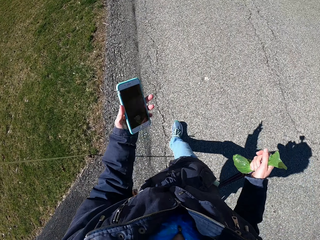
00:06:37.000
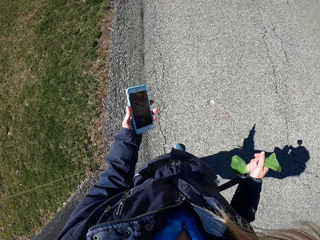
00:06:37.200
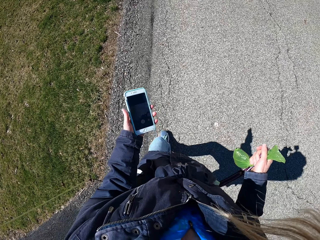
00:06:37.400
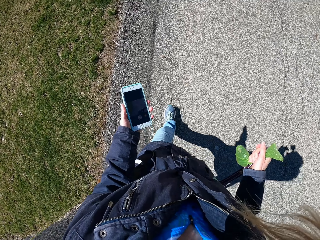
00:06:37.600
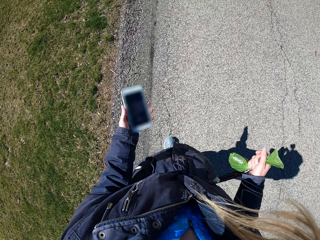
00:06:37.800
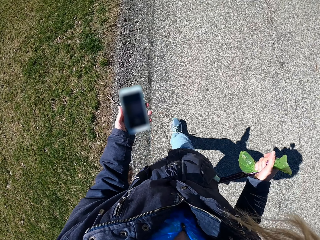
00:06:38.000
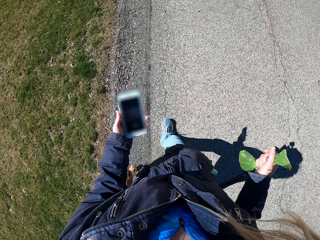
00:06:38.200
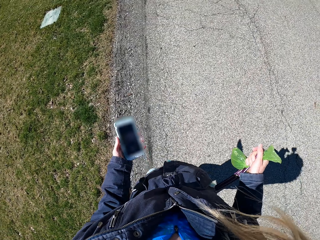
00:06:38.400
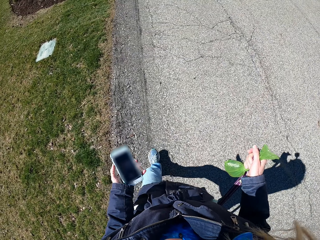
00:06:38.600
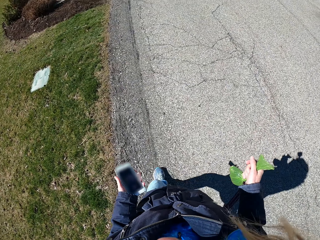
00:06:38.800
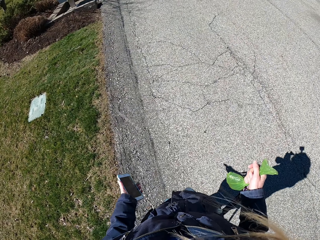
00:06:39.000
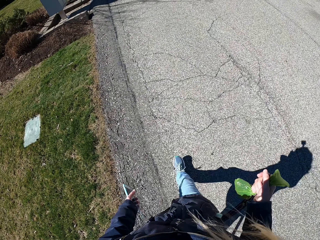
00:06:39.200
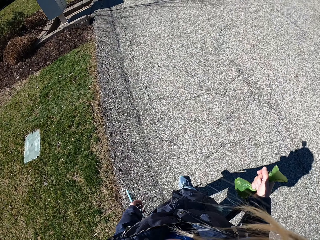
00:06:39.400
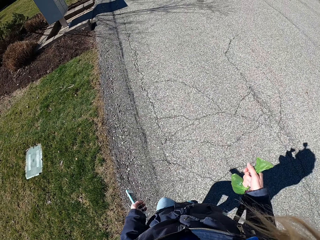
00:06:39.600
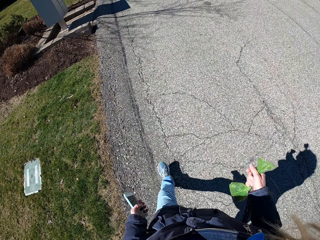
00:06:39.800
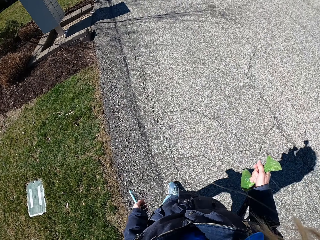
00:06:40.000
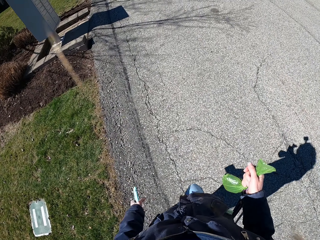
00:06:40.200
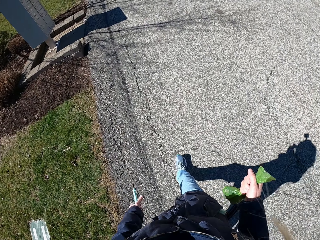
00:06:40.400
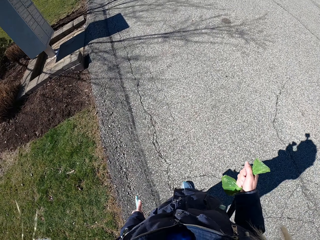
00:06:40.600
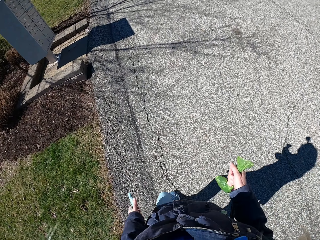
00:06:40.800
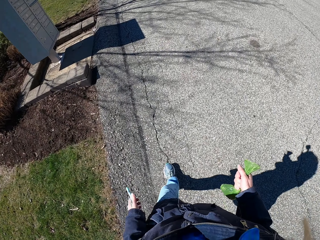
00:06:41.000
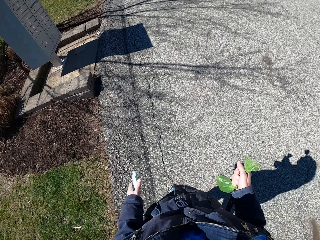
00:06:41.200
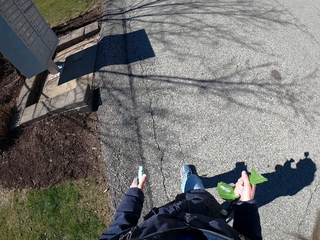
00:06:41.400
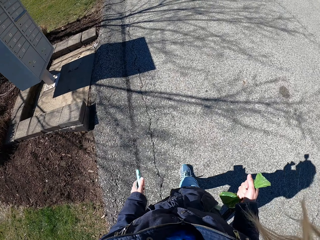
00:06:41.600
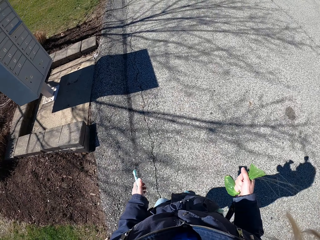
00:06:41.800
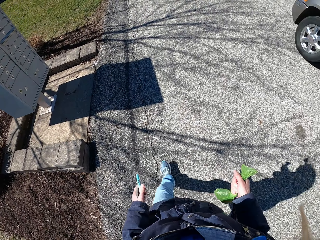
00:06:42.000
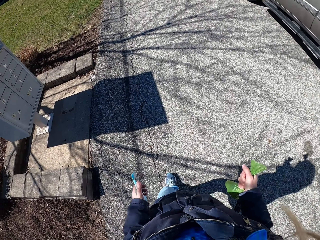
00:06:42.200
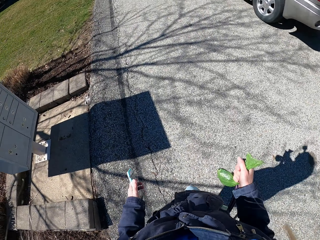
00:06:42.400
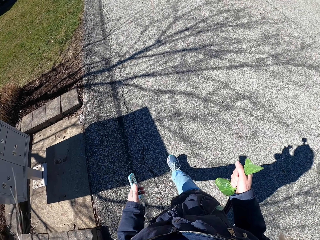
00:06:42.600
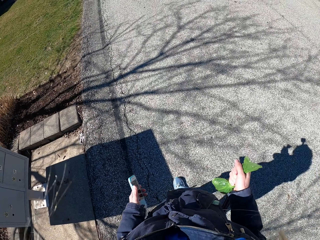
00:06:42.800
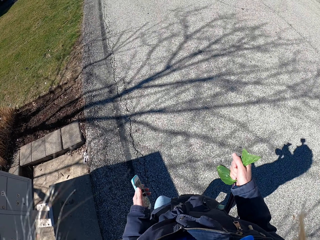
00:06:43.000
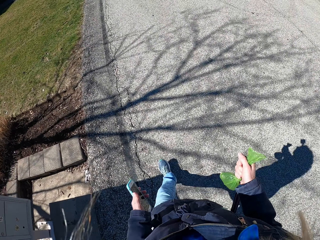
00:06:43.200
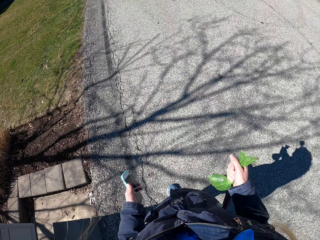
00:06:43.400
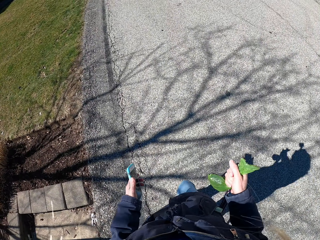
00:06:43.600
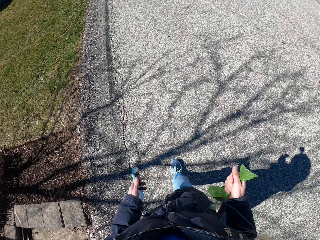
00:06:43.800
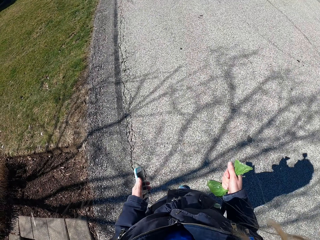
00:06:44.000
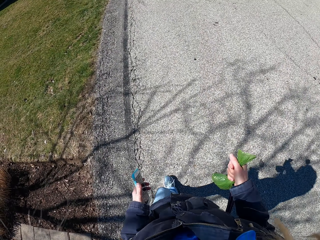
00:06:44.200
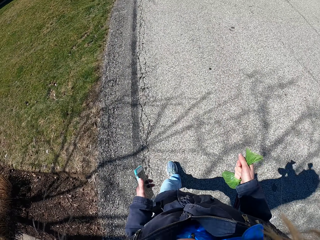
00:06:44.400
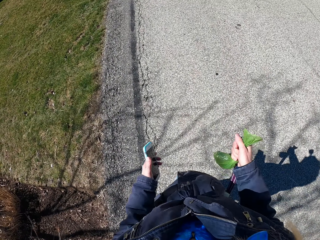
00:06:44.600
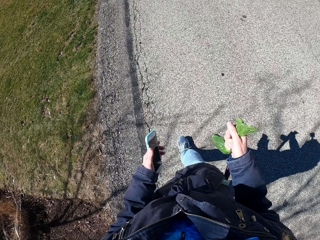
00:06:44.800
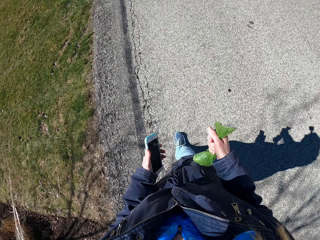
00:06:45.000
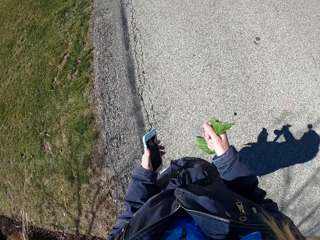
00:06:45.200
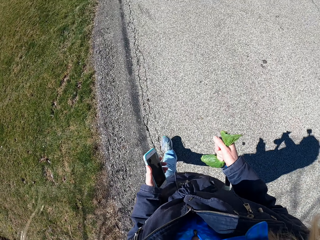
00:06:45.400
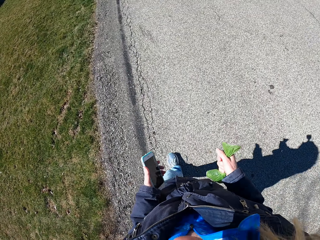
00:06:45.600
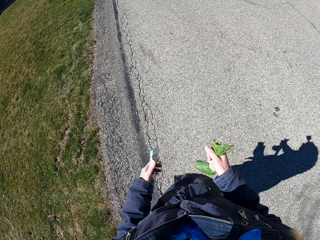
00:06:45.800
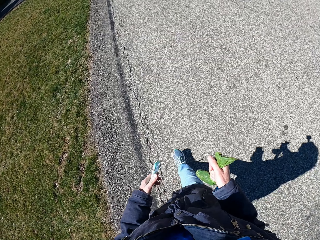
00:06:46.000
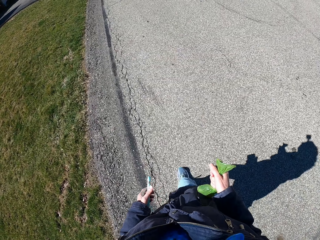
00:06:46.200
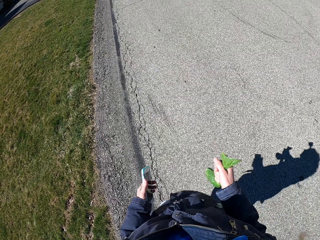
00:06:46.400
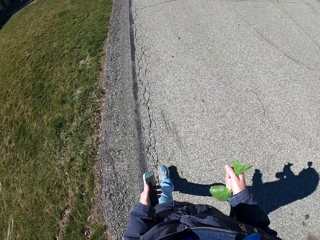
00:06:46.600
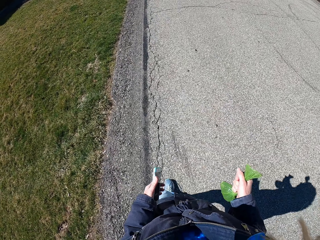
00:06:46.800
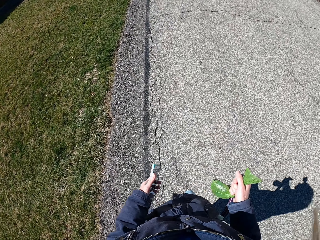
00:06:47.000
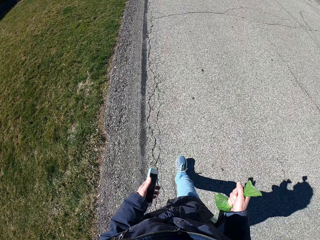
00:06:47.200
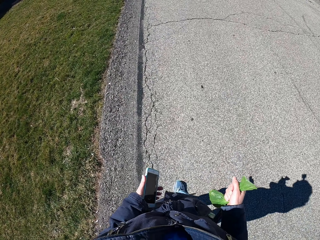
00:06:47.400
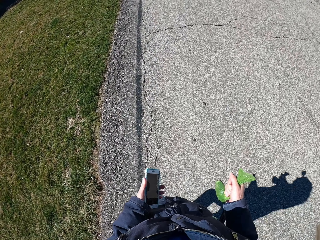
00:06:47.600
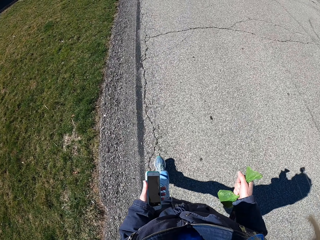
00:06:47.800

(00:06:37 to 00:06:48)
The camera wearer looks at the phone. They walk the golden retriever on a leash on the road and hold the polythene bag. They walk the golden retriever on a leash on the road, hold the polythene bag, and hold the cellphone.

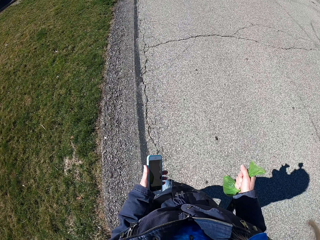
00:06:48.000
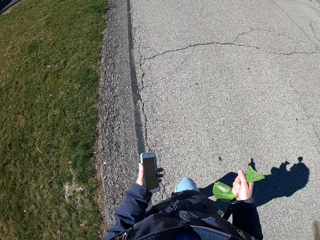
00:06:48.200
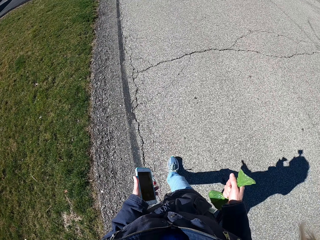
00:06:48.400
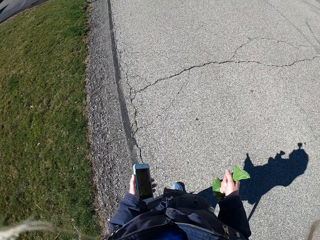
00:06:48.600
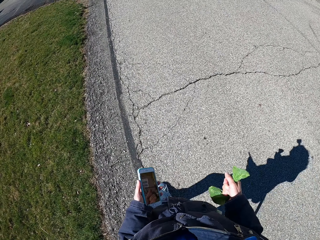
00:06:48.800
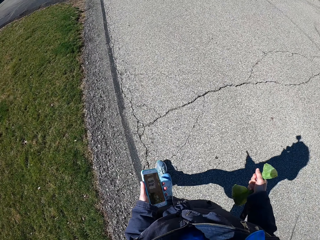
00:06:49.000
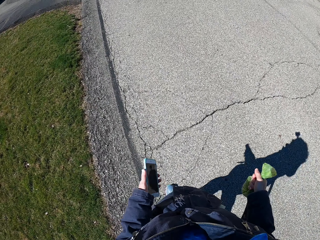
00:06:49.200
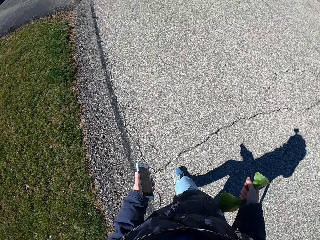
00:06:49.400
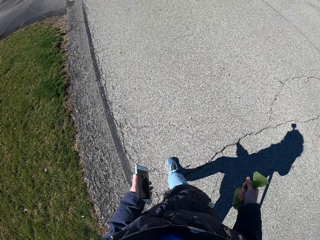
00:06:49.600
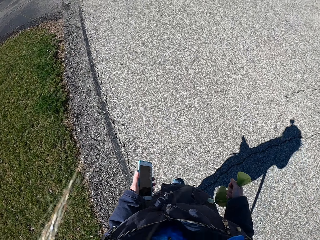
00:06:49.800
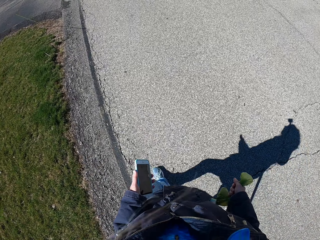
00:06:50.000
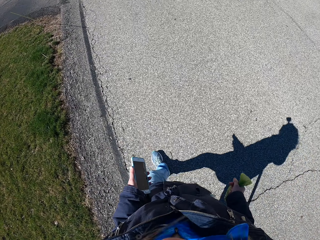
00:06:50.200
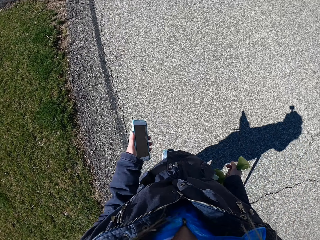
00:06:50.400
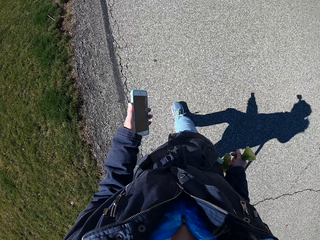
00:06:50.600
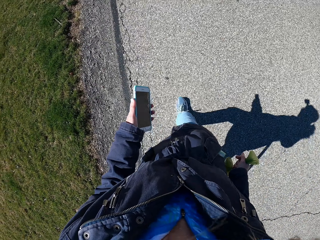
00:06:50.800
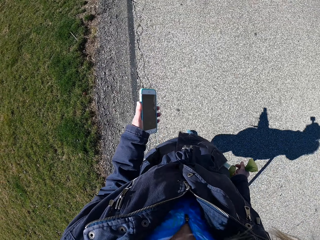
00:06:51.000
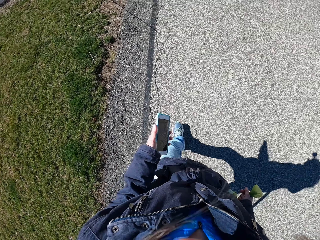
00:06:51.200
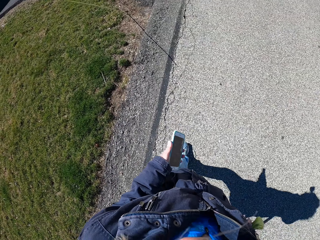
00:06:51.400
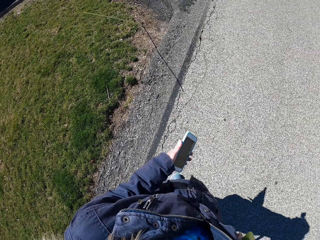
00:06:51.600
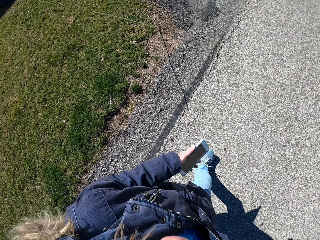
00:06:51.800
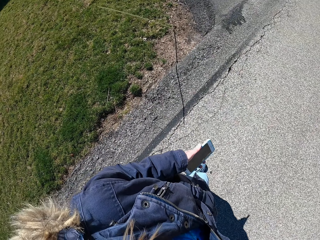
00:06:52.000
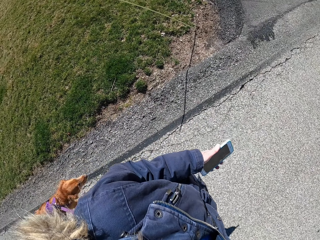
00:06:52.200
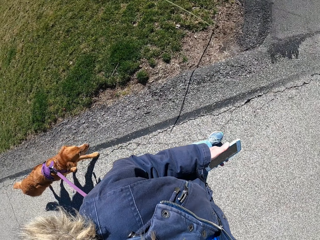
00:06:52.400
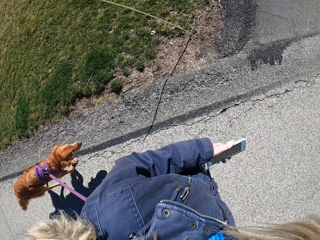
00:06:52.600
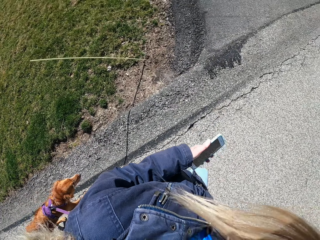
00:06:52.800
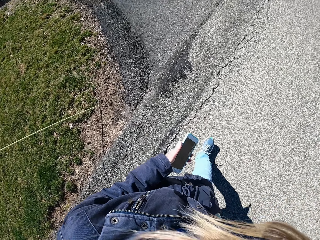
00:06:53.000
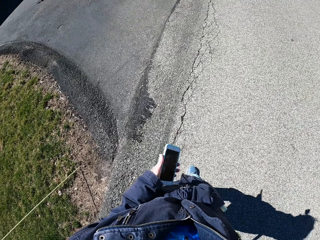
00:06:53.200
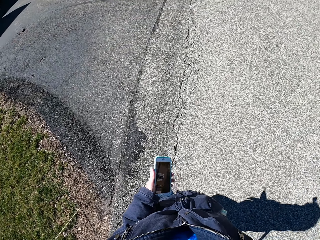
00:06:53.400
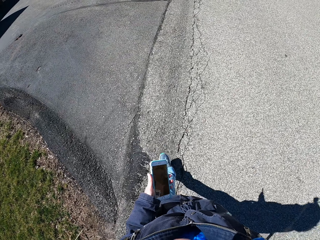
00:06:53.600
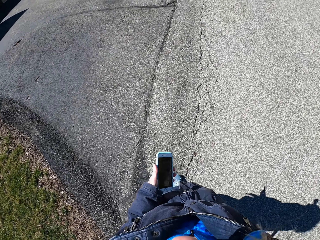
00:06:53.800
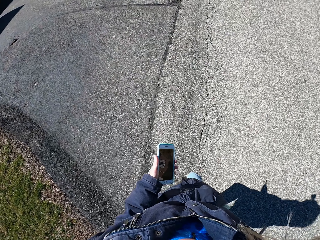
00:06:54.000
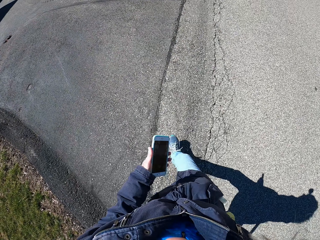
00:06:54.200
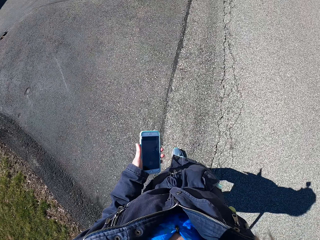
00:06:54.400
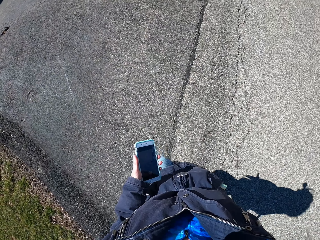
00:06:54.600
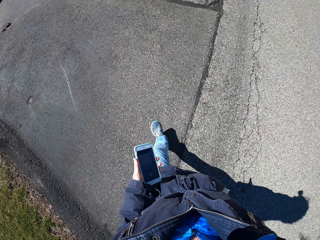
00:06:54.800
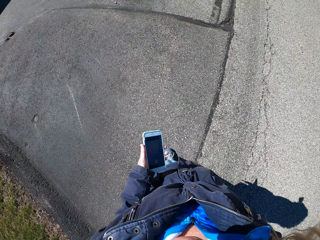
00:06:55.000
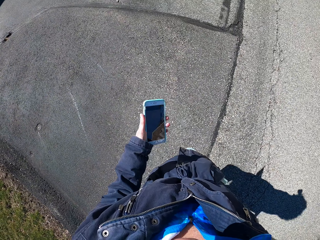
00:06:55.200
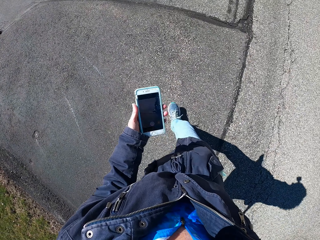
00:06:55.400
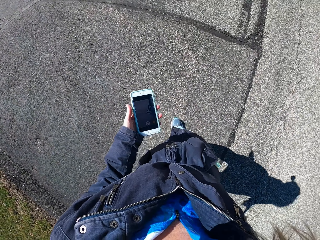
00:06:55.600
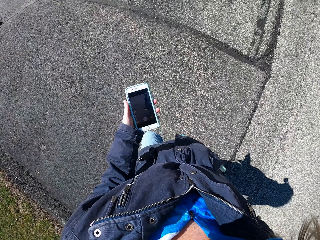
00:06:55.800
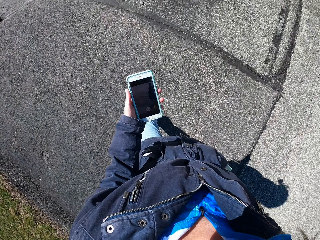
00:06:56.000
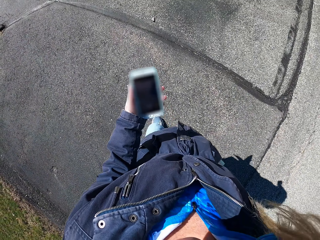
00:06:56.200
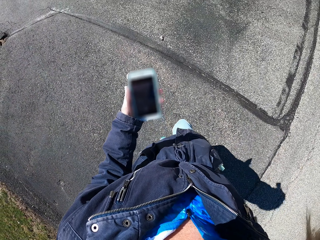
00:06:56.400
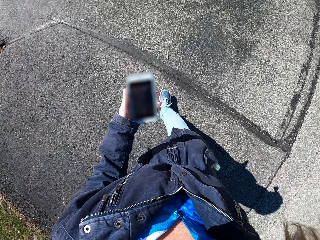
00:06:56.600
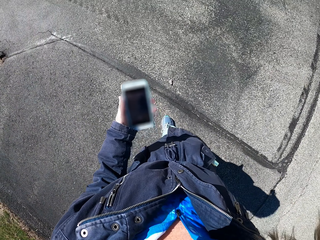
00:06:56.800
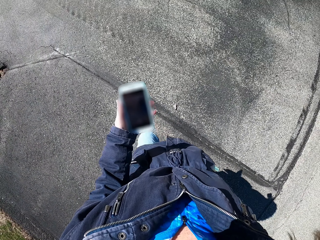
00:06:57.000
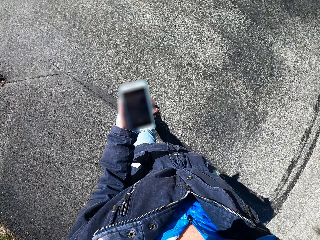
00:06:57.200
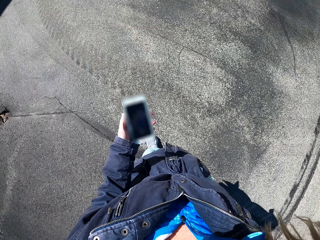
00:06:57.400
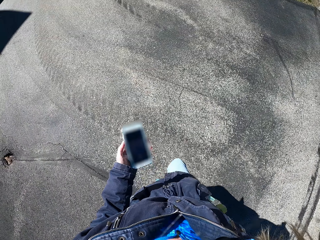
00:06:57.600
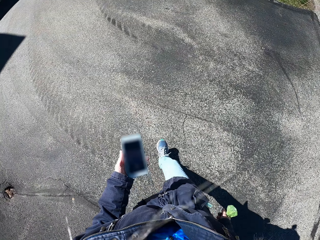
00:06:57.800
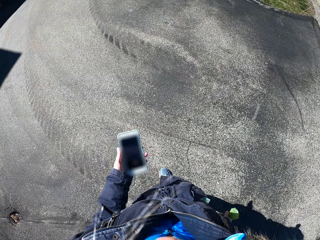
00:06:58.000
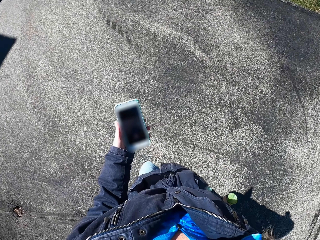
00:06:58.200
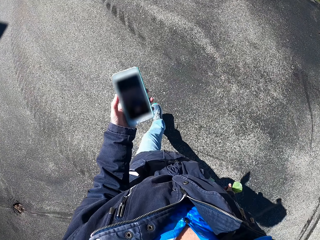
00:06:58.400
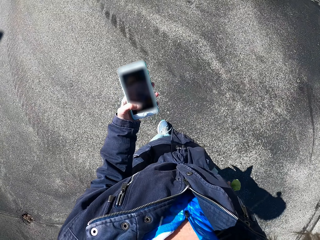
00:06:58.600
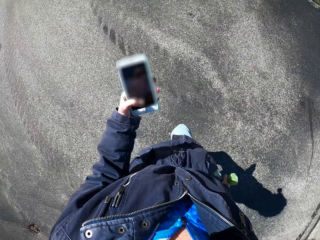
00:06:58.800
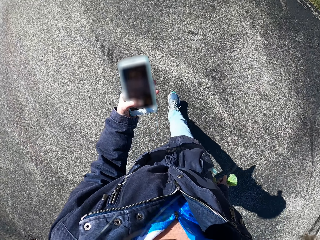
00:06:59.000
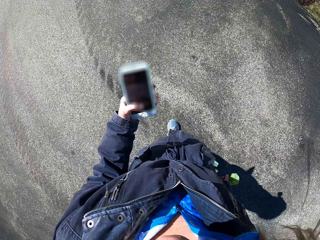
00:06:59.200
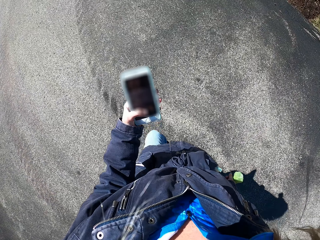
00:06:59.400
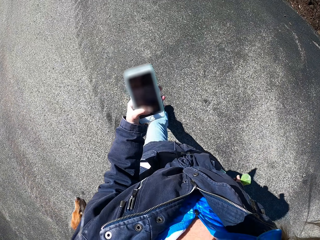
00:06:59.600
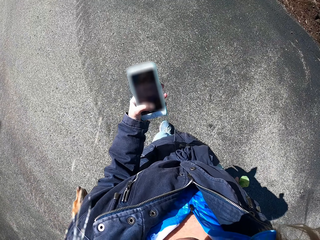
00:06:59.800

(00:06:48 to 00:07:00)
The camera wearer looks at the phone. They walk on the road. They walk on the road, look at the cellphone, and hold the polythene bag.
